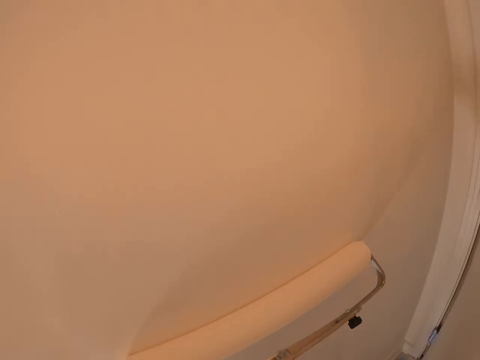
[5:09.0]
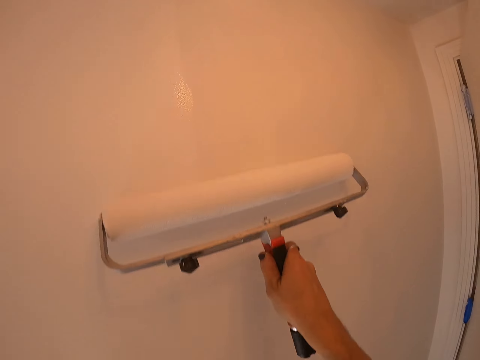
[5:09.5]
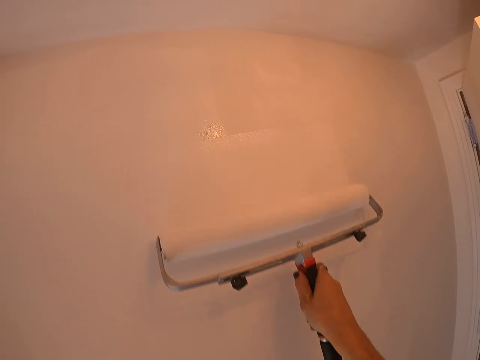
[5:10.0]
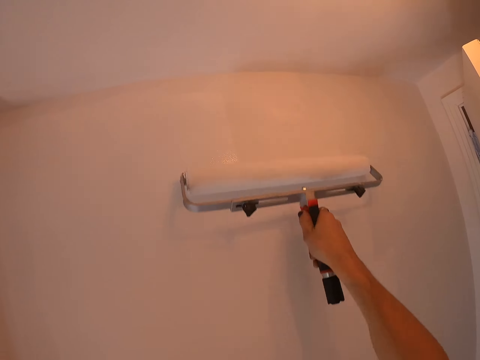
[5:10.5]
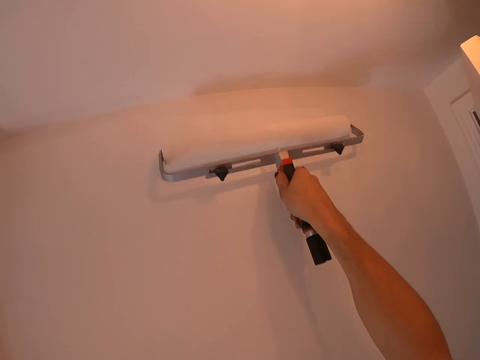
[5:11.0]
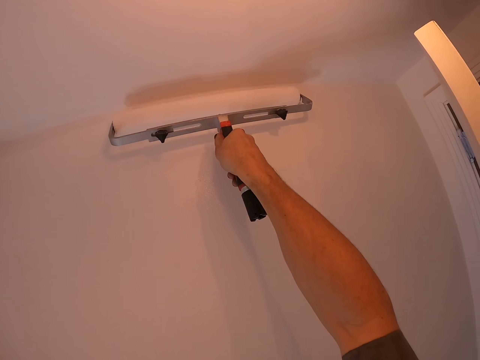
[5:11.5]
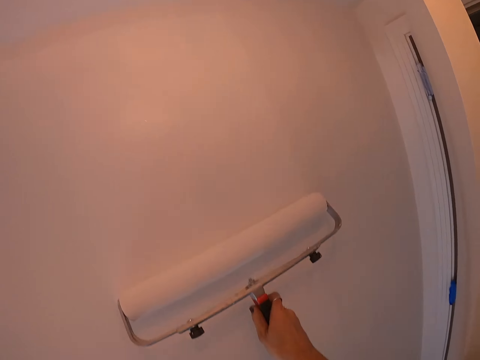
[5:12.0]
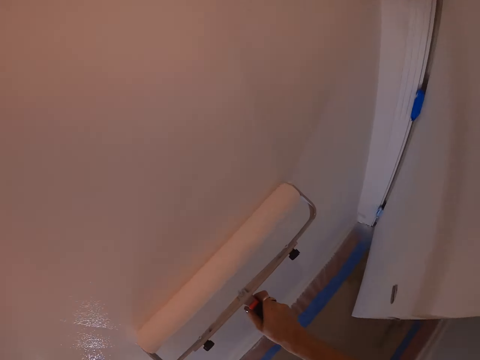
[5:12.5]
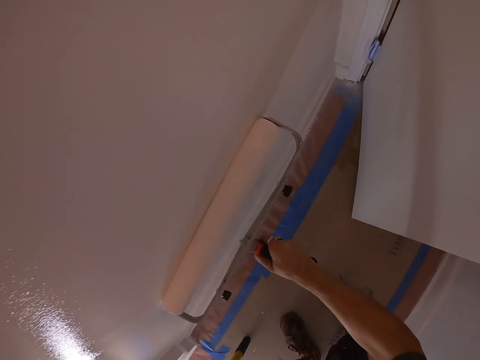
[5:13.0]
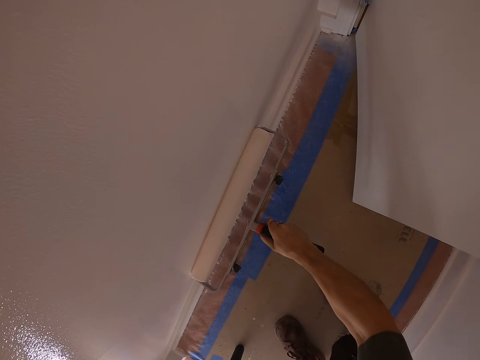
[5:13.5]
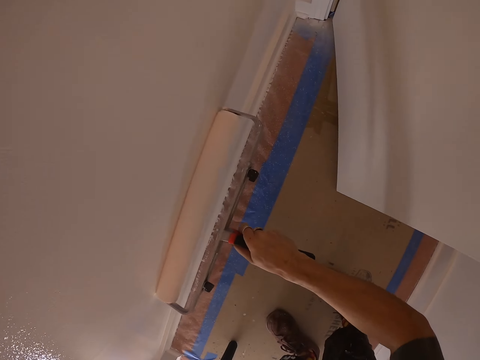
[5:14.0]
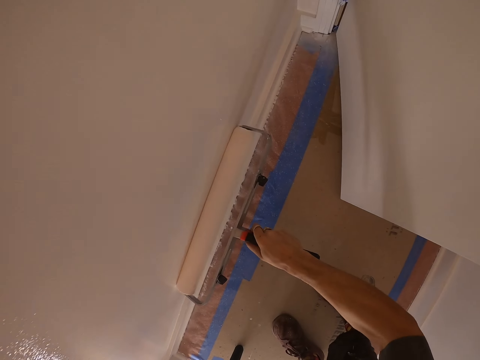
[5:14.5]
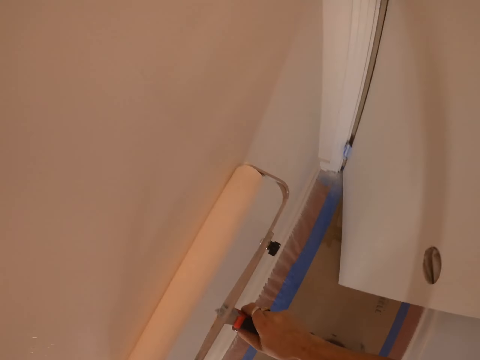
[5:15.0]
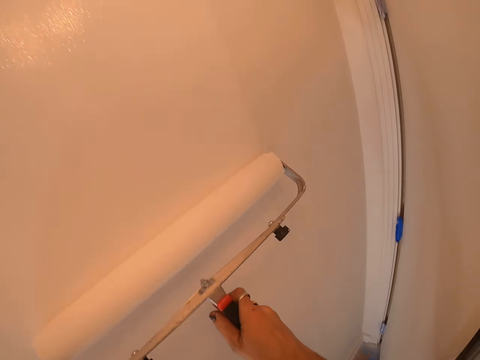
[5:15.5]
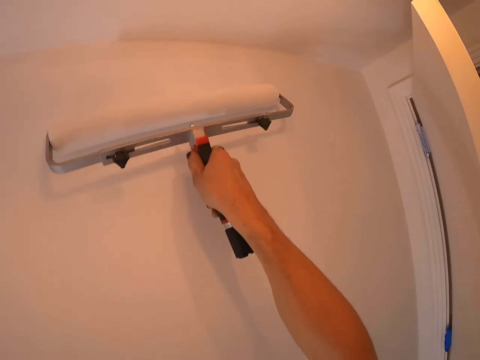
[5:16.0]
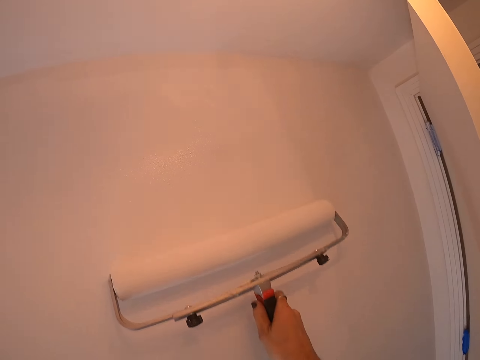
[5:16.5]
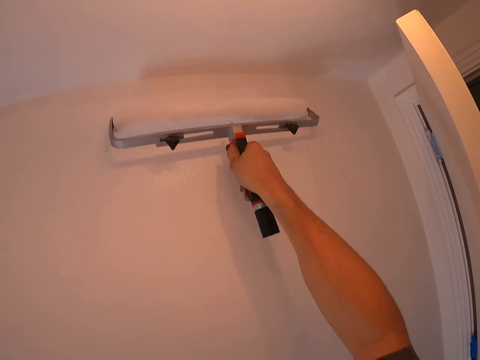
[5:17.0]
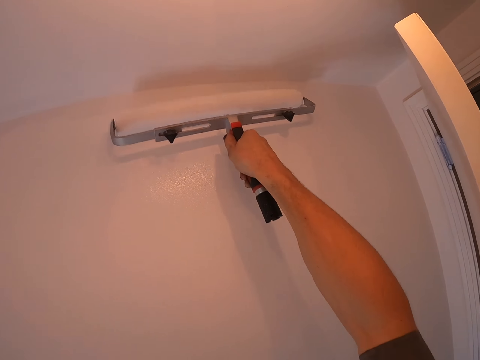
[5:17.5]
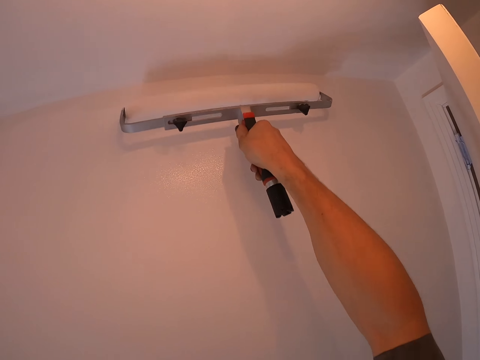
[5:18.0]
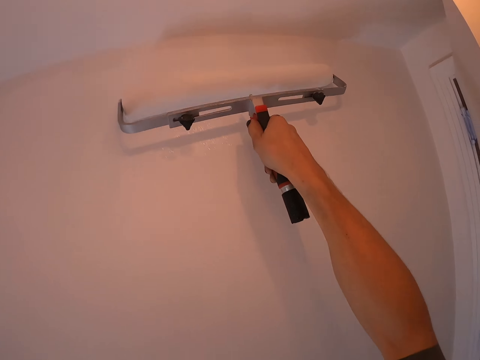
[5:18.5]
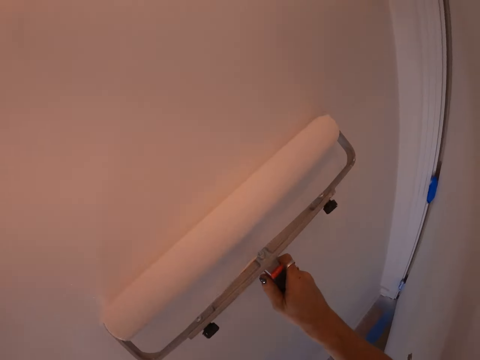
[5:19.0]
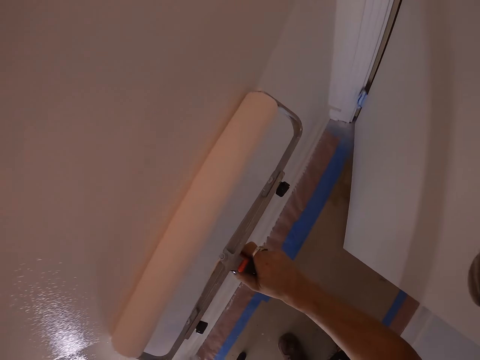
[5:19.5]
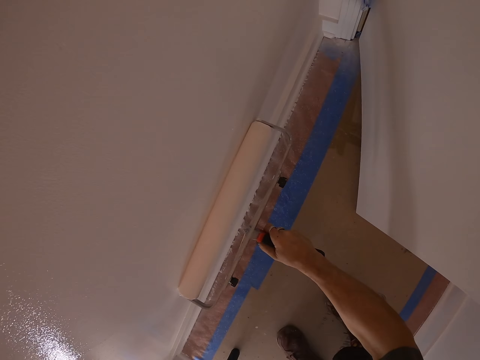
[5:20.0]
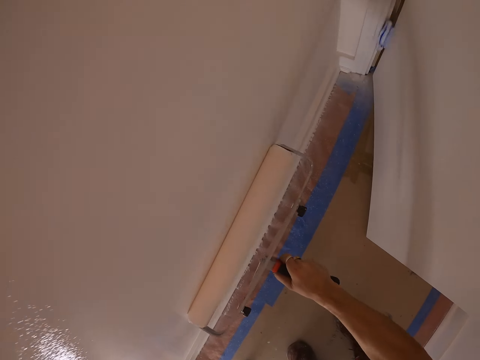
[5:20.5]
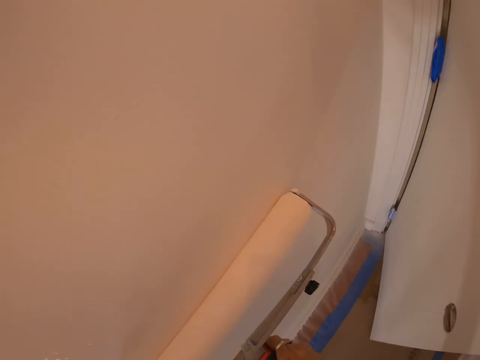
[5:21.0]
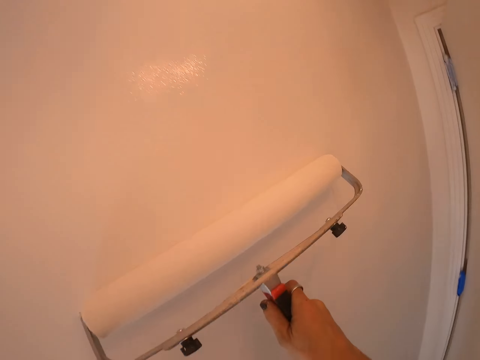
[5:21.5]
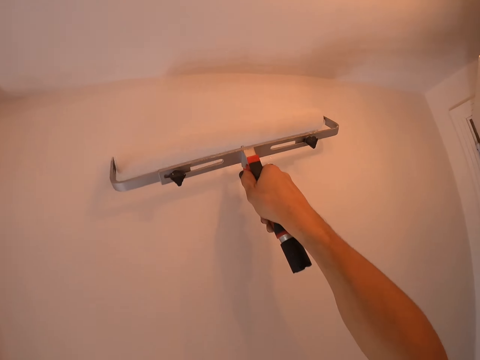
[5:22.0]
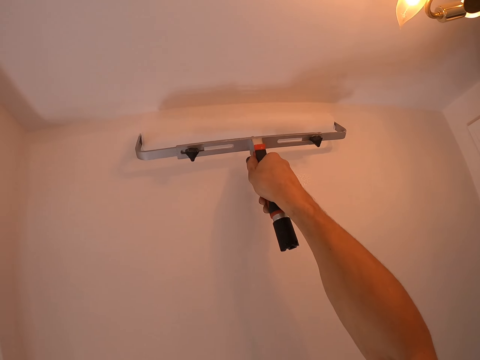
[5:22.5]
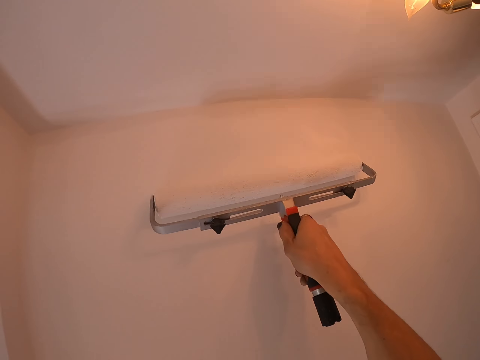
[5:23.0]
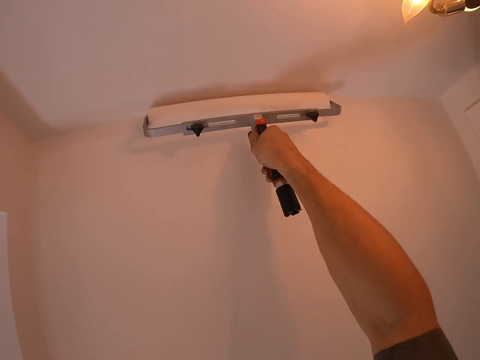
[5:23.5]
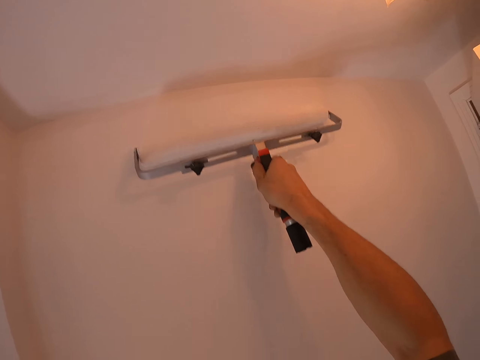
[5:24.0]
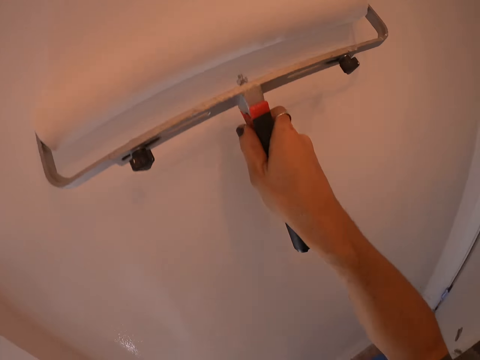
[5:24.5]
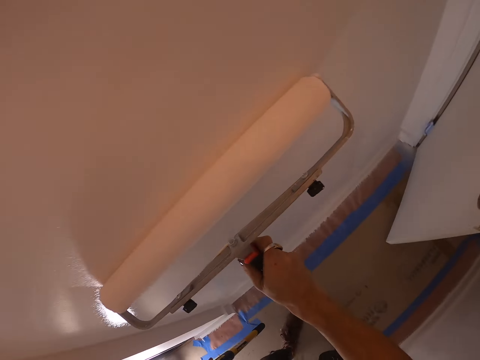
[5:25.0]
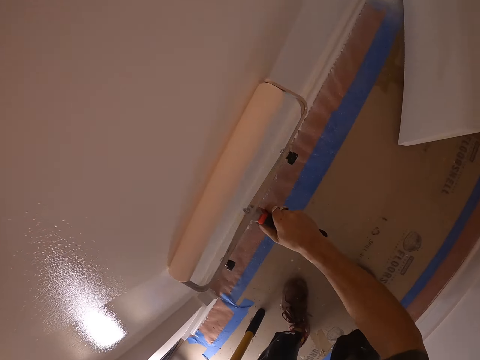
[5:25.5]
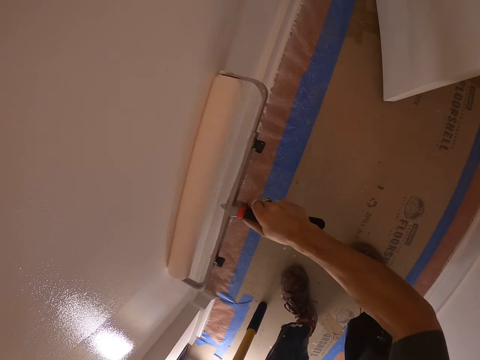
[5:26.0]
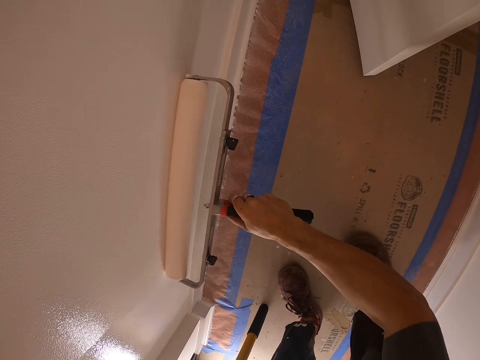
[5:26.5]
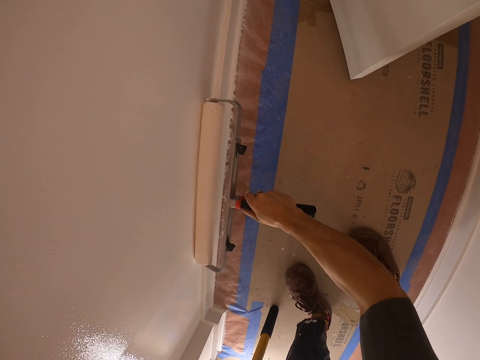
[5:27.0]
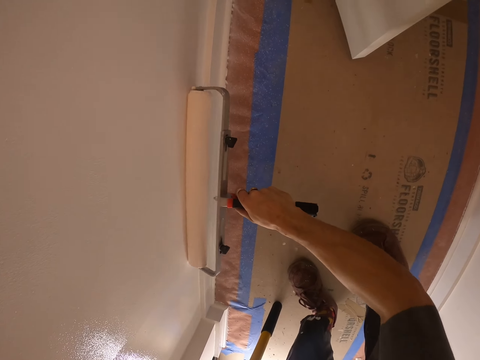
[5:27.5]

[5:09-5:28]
The camera wearer paints up the wall. They paint down the wall. They paint up the wall. They paint down the wall. They paint up the wall. They paint down the wall.

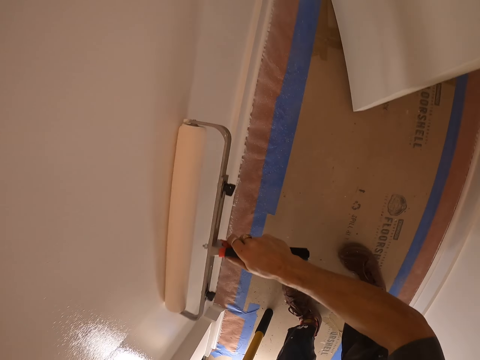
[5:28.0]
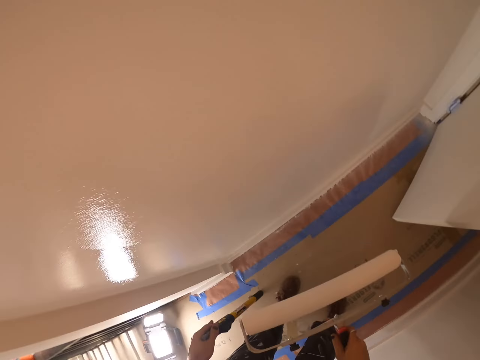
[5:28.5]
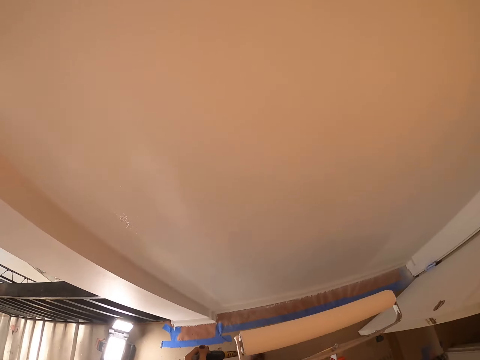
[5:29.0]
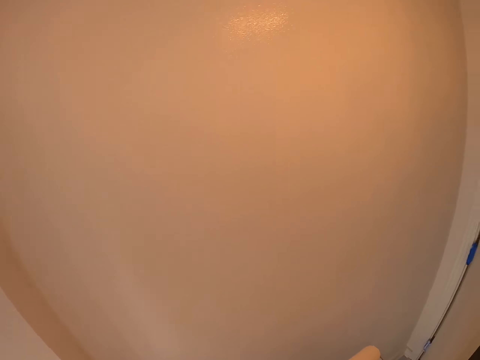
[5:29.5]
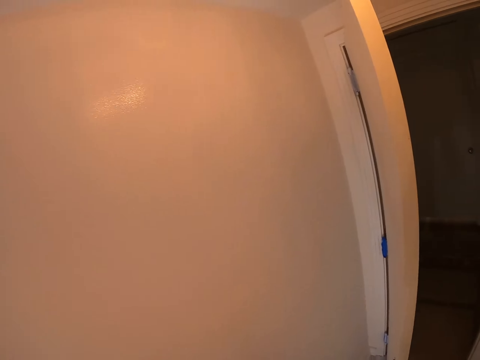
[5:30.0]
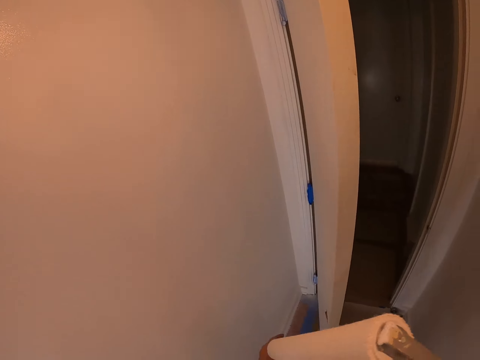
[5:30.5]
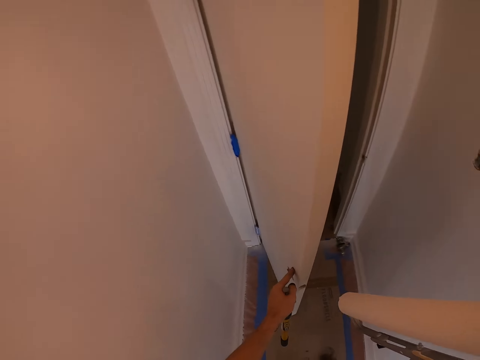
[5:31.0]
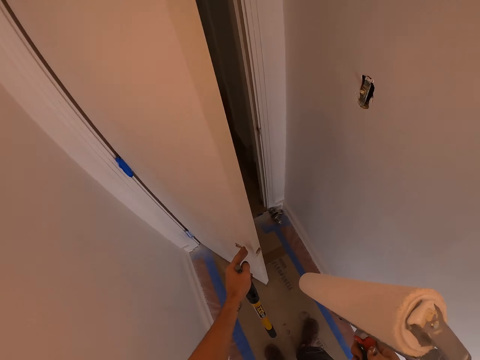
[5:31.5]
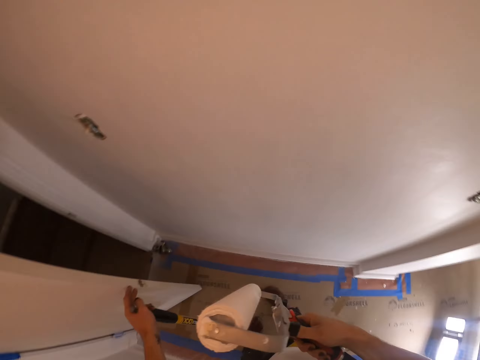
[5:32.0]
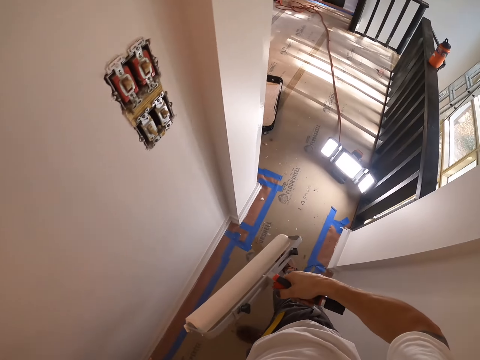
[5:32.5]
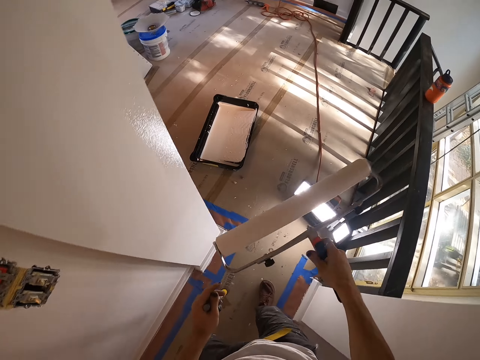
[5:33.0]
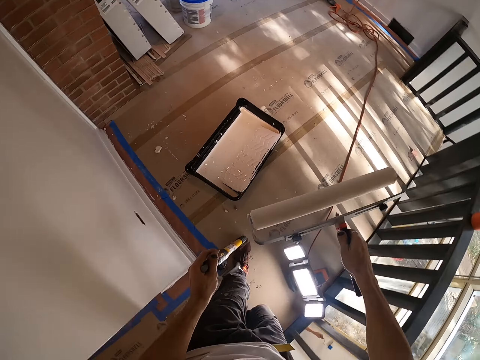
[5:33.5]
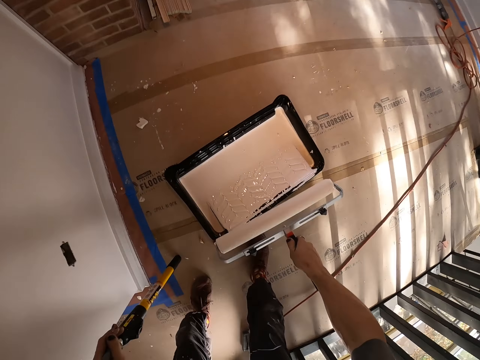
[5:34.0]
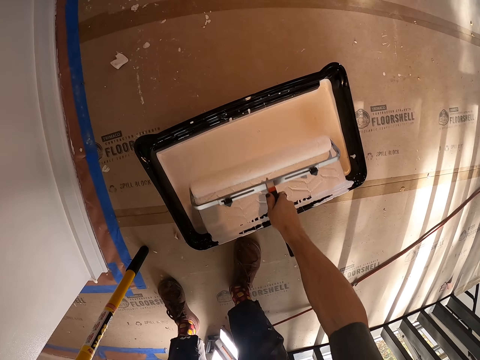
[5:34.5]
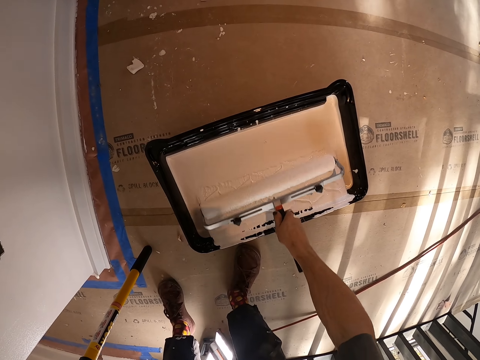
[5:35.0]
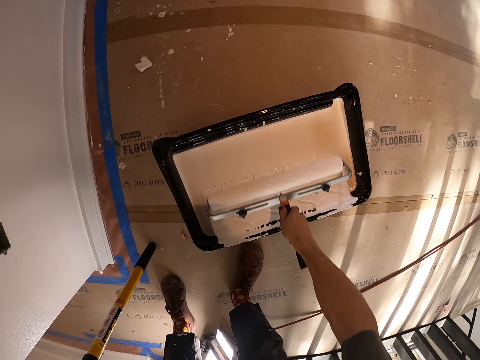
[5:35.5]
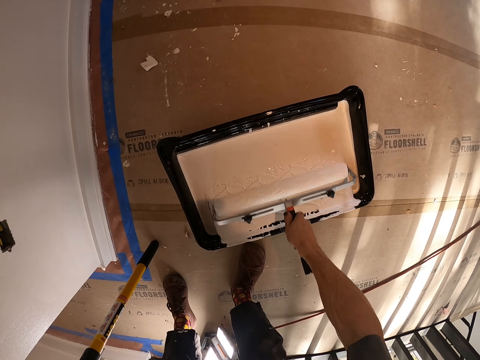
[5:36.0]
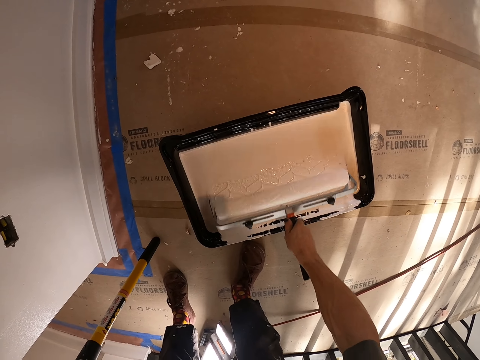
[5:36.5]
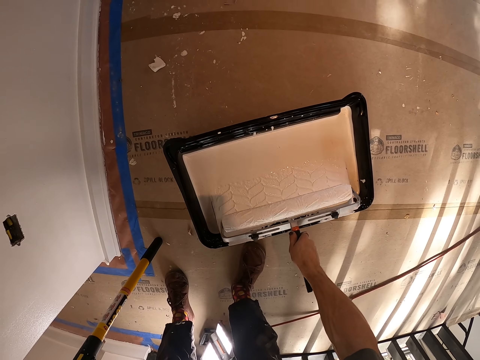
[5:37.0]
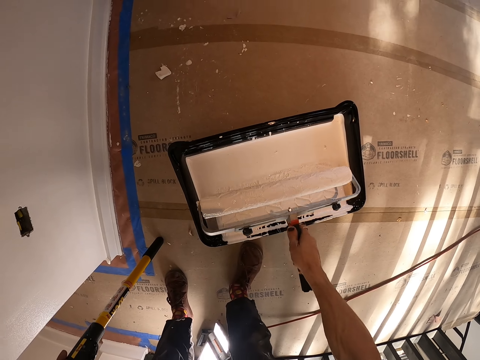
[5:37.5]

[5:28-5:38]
The camera wearer stops painting. They push the door. They turn back. They walk towards the paint container. They bend down. They apply paint to the paint roller, rolling it to the paint can.
